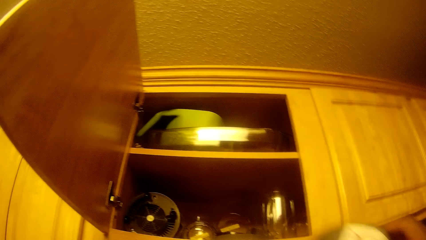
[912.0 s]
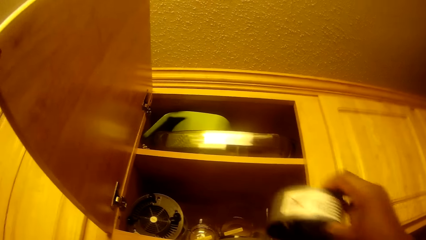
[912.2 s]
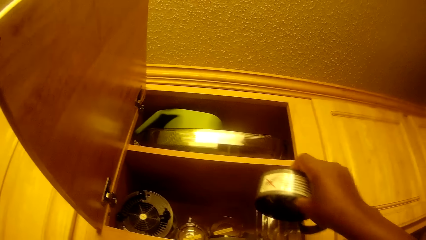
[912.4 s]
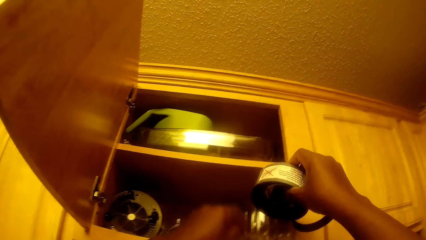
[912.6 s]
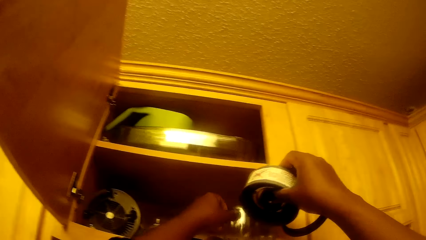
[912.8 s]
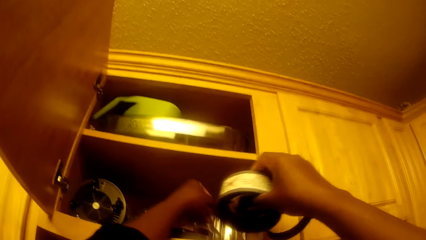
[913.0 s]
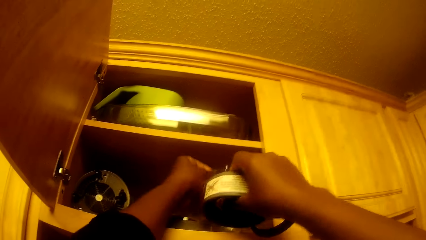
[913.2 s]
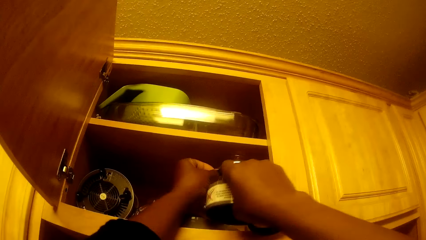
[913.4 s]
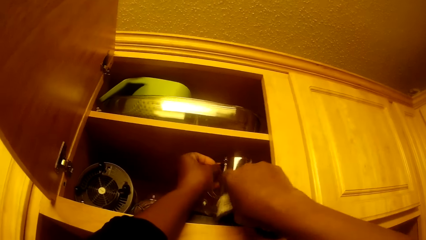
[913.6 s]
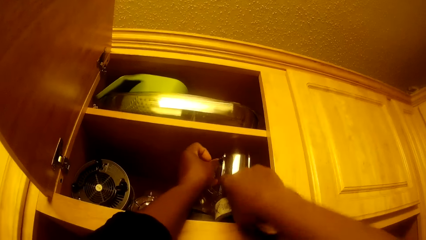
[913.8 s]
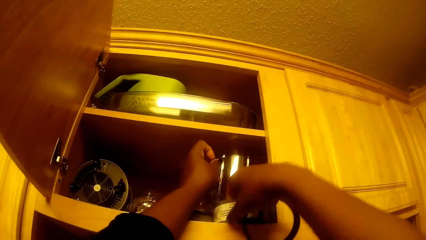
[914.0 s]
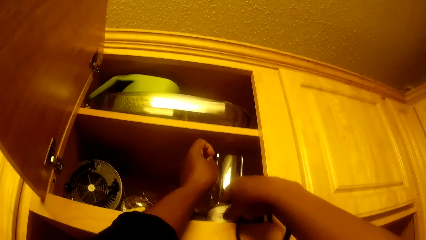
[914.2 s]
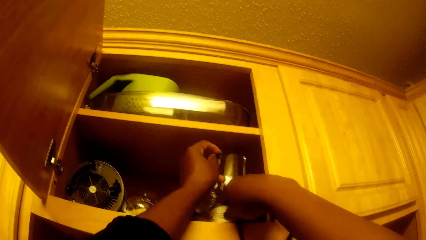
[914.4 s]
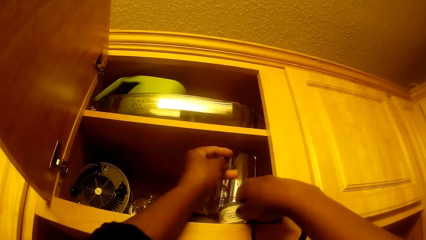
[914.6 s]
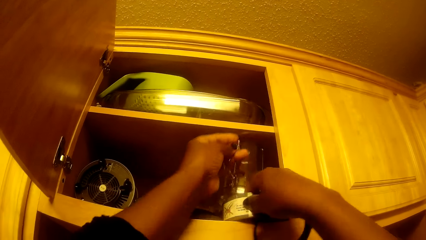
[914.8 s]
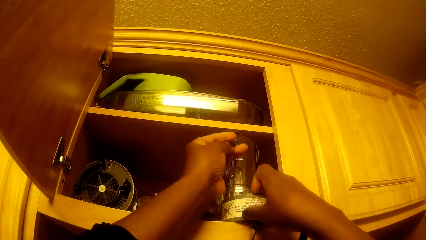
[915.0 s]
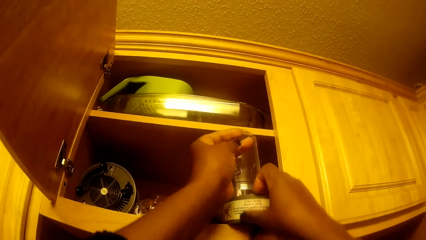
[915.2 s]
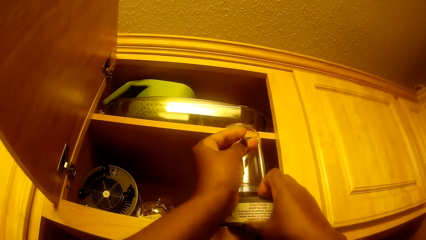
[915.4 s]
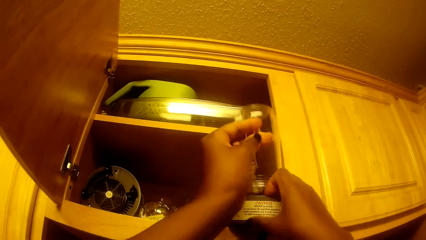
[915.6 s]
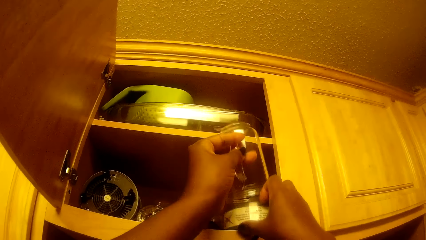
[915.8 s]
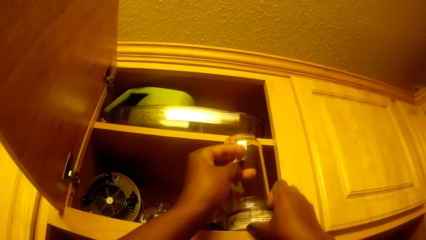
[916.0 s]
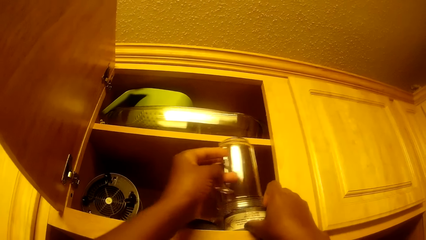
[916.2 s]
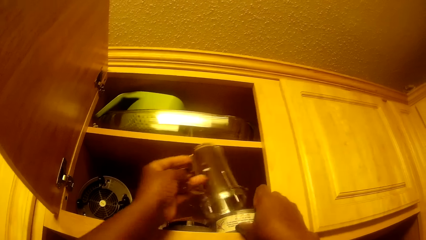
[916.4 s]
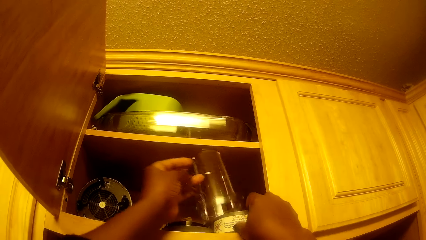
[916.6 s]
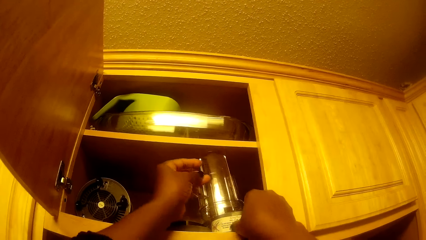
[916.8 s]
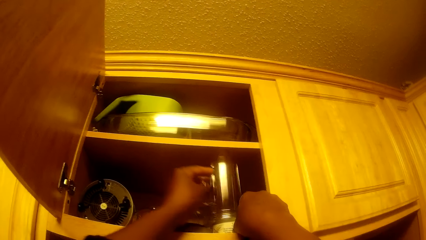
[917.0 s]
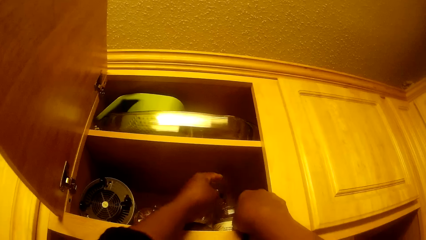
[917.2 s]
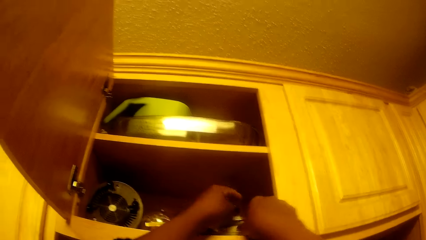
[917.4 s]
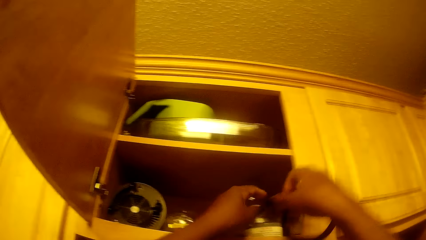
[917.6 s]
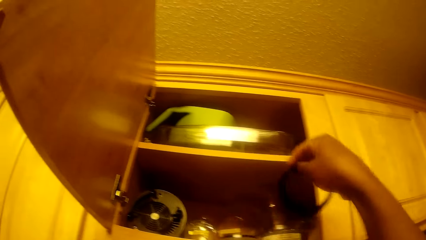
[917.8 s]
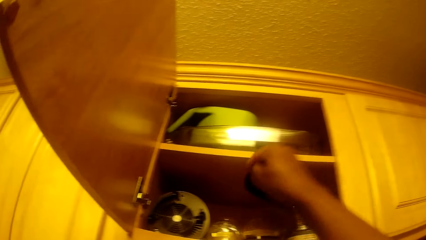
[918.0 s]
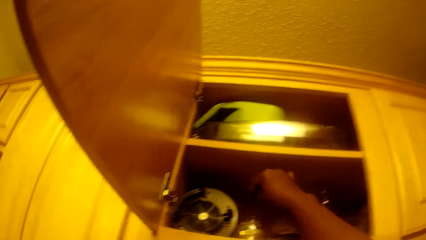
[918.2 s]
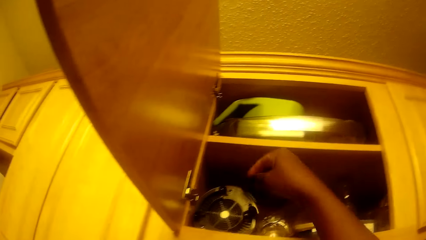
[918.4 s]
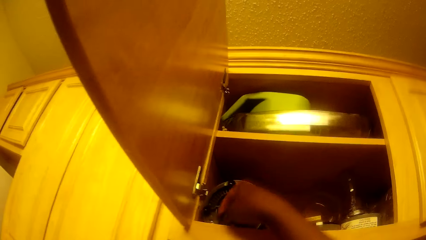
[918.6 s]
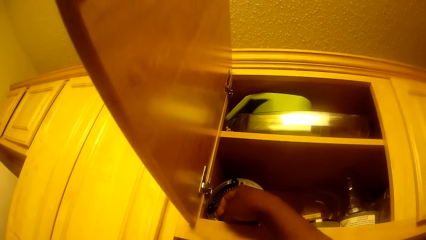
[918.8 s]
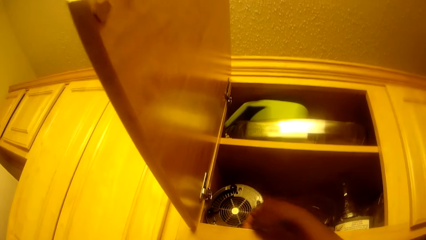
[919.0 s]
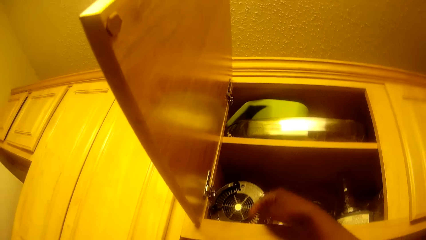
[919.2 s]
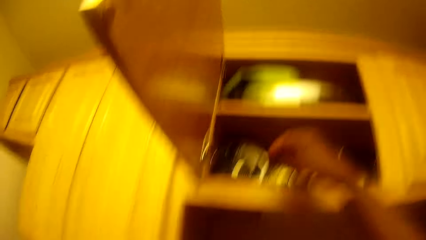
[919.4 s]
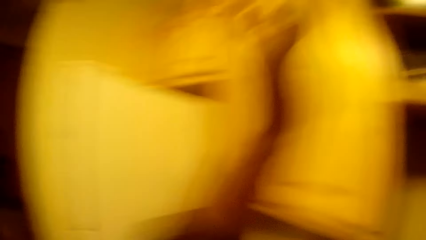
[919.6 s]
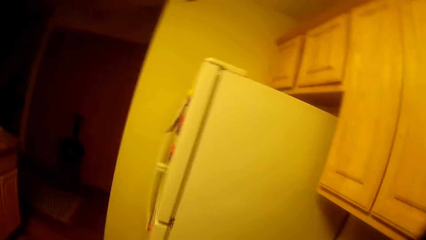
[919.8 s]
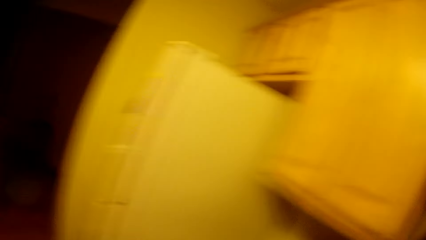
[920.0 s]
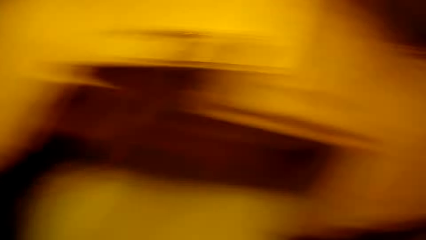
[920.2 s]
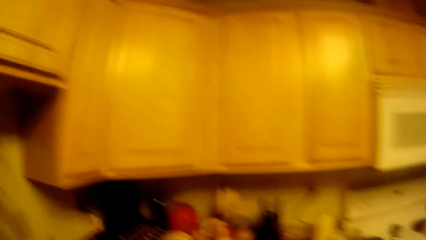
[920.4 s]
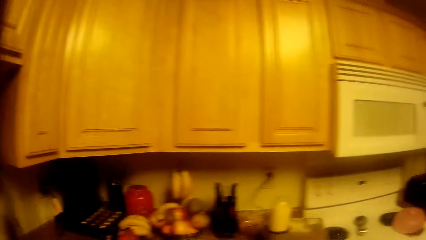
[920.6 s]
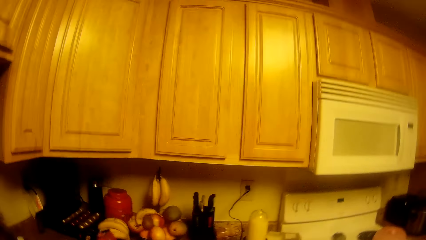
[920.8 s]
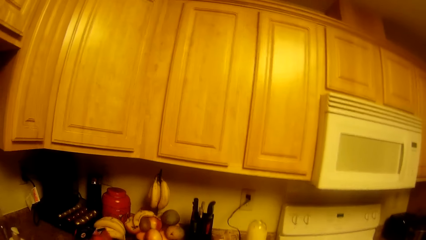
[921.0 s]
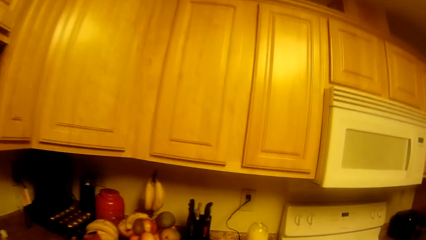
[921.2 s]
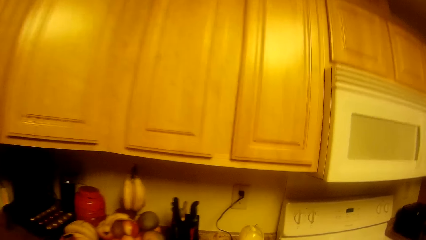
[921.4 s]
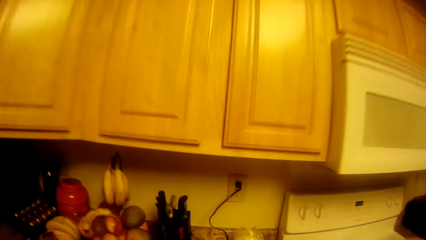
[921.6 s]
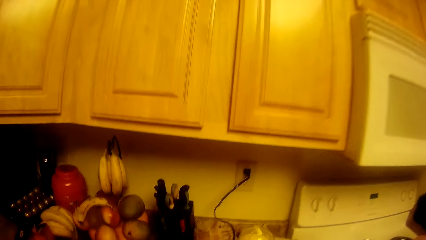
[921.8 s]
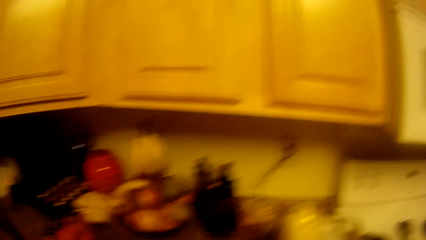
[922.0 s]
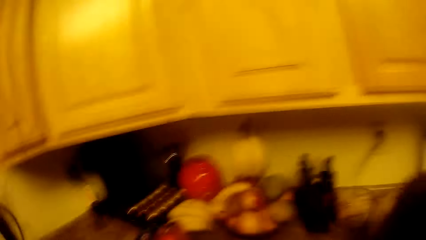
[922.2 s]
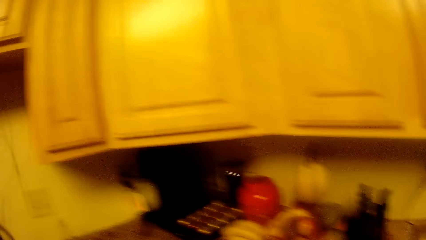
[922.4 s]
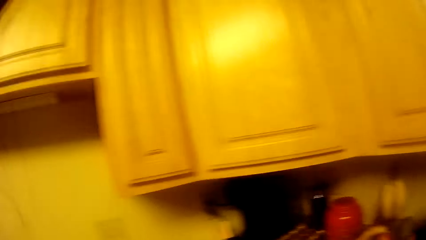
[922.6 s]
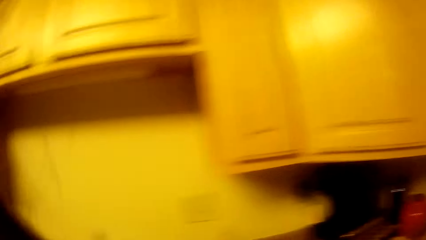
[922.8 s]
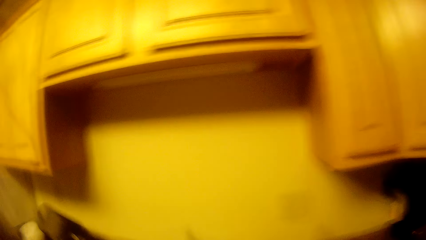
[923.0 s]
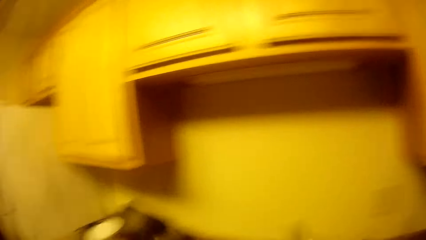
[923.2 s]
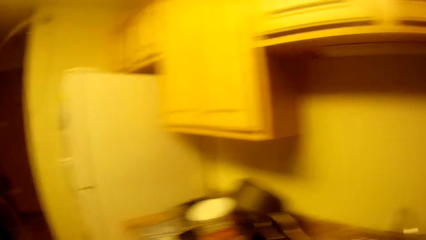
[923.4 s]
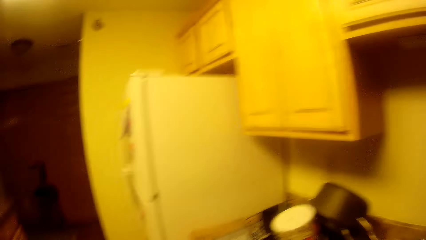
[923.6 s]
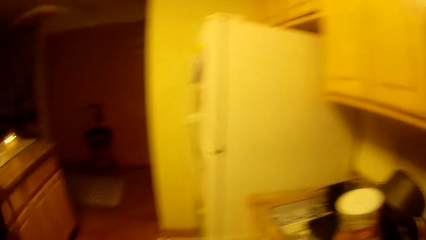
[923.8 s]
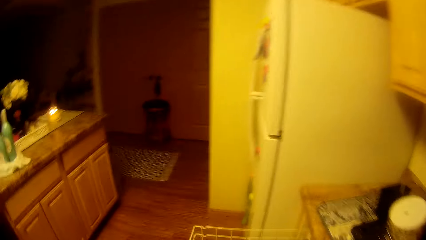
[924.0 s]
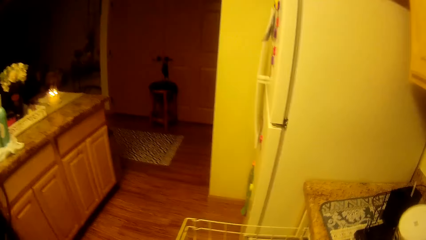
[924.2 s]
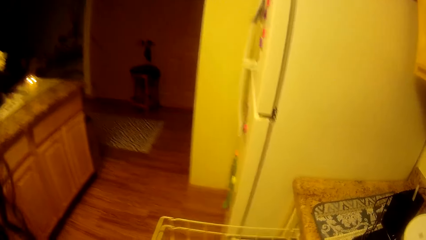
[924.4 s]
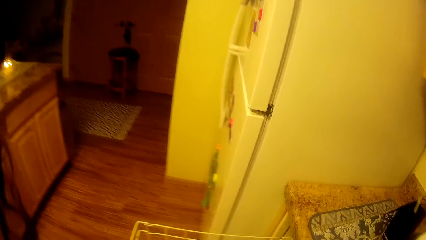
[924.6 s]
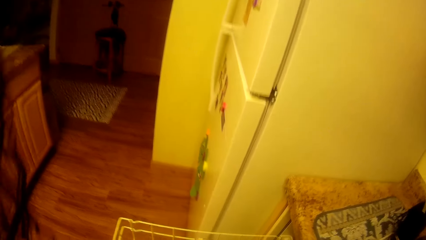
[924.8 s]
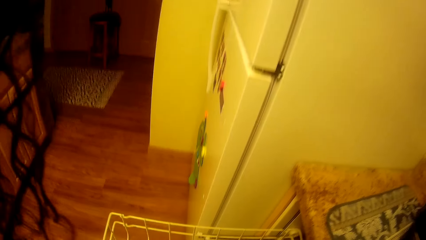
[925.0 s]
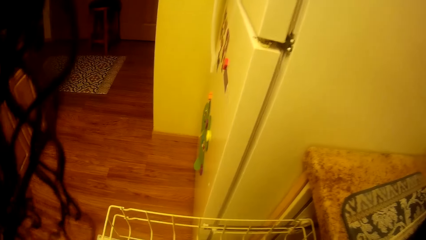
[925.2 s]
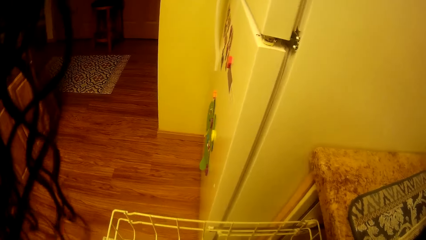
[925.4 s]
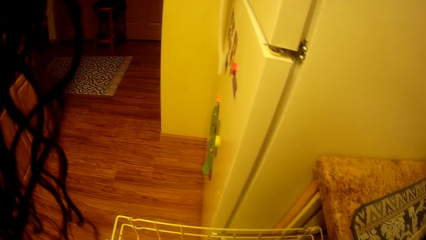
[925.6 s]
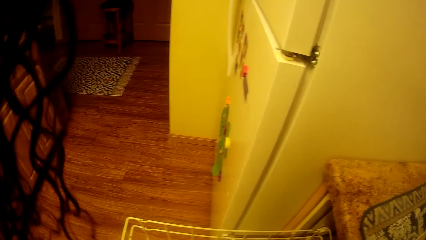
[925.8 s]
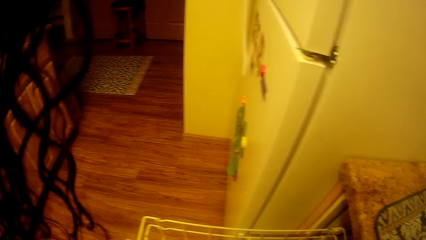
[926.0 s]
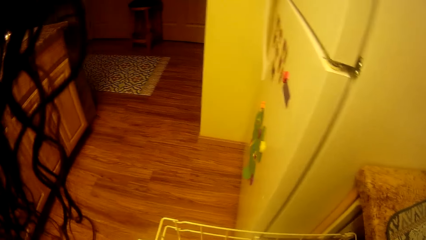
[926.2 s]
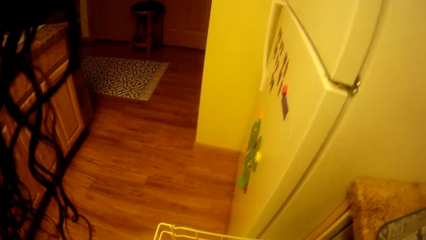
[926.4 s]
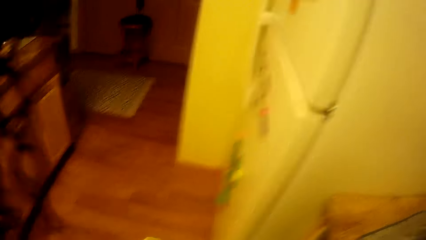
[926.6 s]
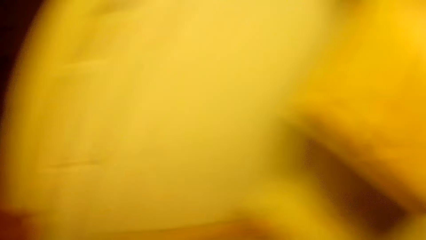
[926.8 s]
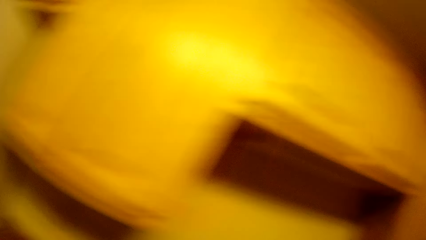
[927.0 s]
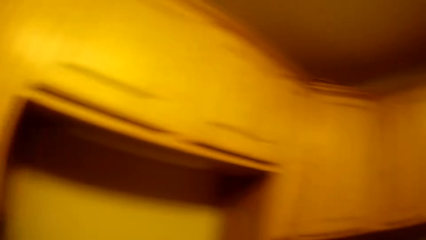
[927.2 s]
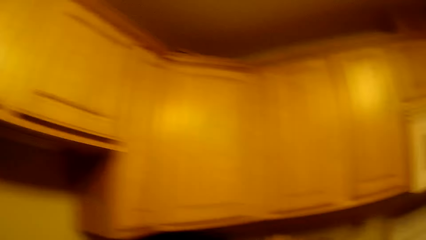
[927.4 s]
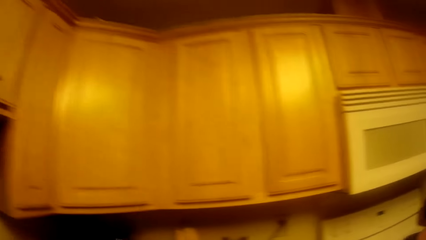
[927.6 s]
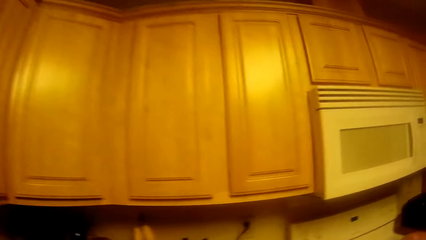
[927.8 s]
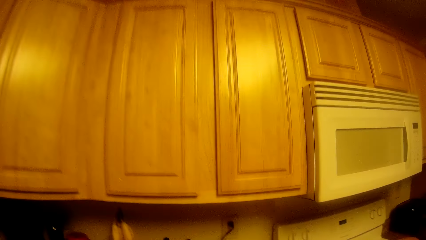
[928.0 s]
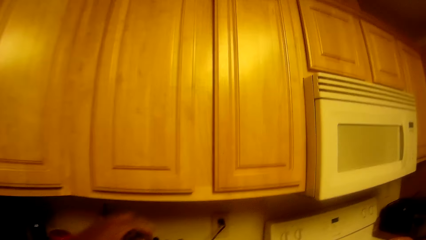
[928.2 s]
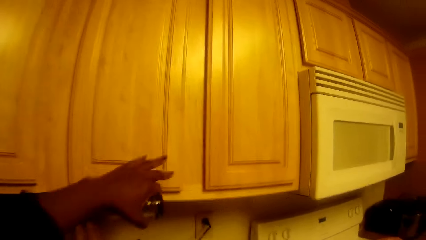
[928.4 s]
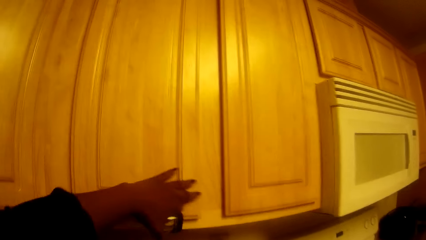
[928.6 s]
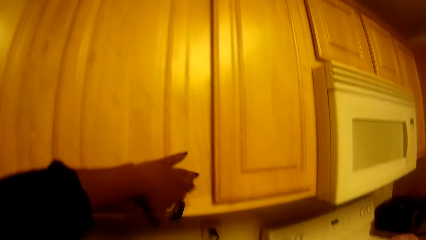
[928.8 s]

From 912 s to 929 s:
The camera wearer puts a blender motor base with her right hand into the wall cupboard. She fixes the blender in the cupboard with both hands. She drops a gasket in the wall cupboard. She closes the wall cupboard with her right hand. She looks around. She washes dishes in the sink. She looks around. She moves around the room. She washes the dishes in the sink.
